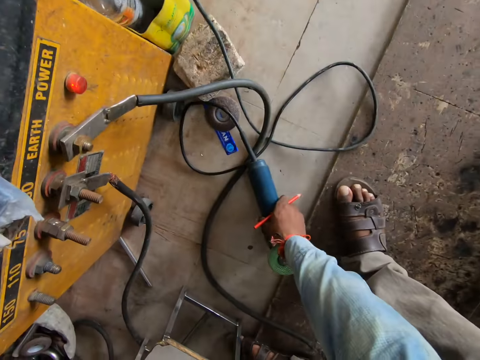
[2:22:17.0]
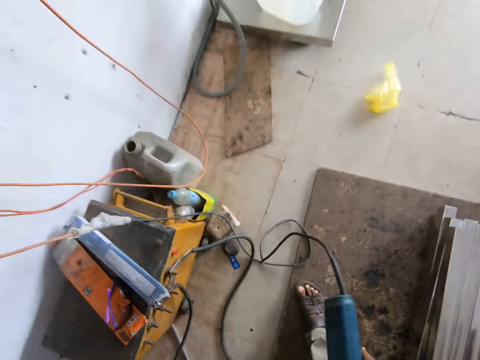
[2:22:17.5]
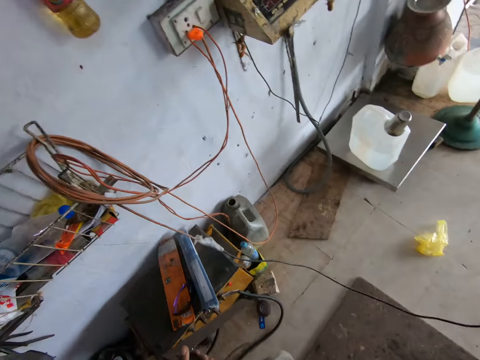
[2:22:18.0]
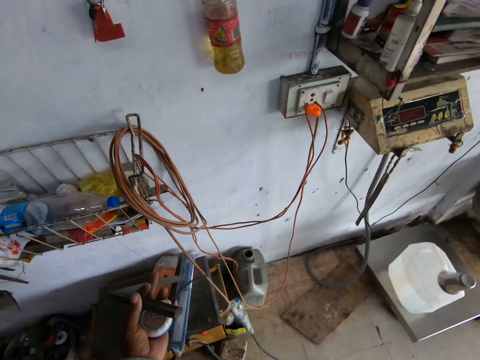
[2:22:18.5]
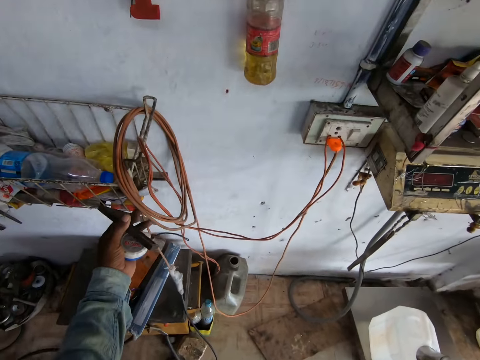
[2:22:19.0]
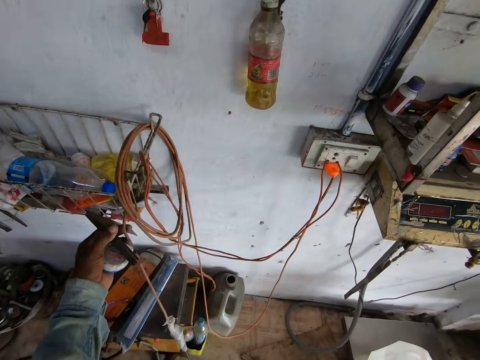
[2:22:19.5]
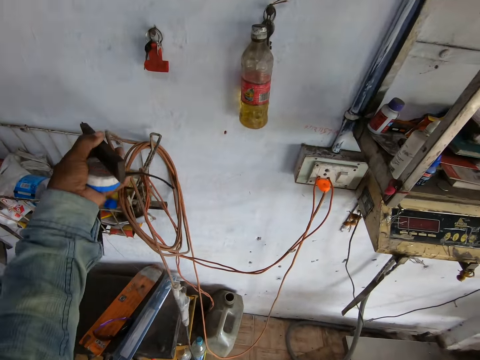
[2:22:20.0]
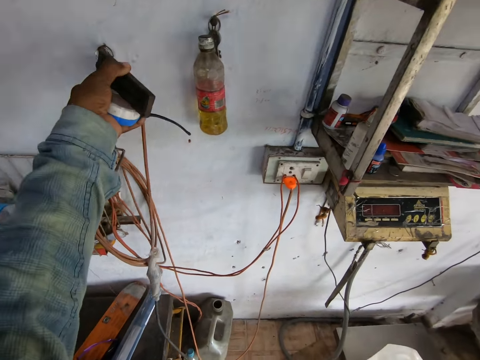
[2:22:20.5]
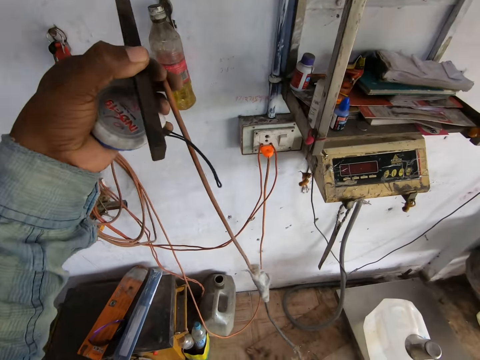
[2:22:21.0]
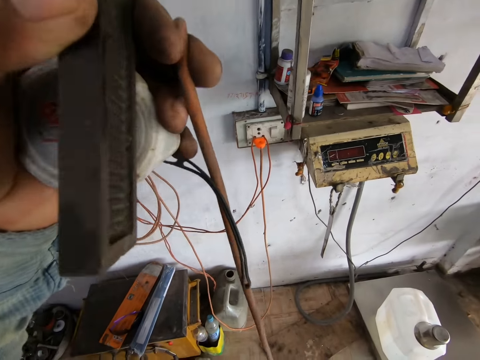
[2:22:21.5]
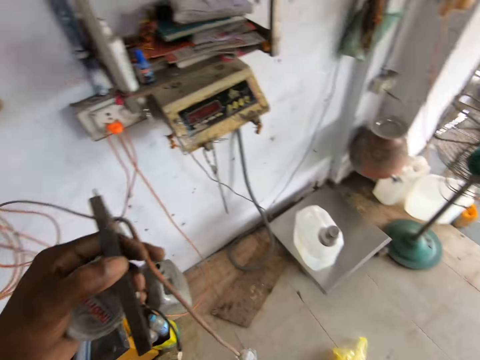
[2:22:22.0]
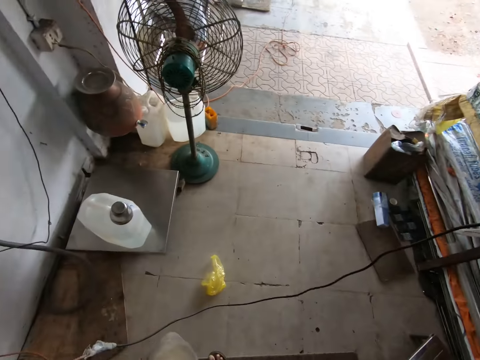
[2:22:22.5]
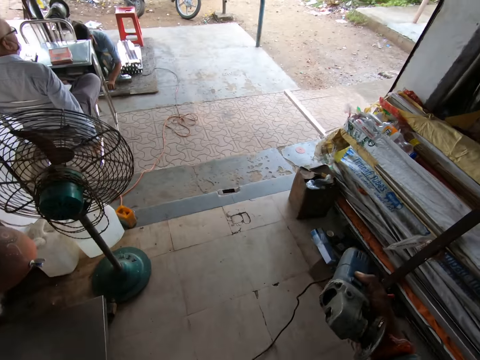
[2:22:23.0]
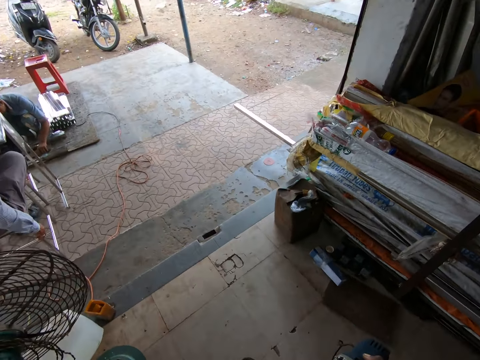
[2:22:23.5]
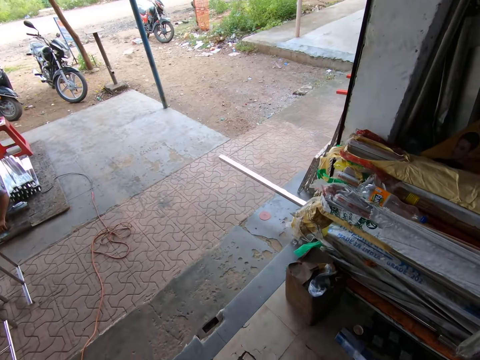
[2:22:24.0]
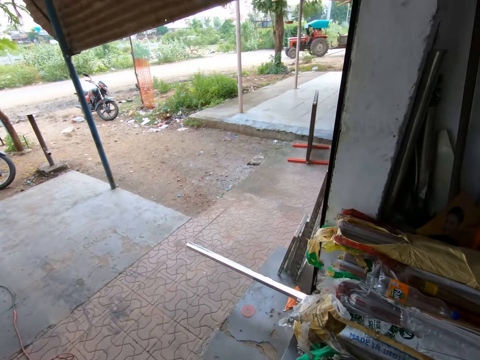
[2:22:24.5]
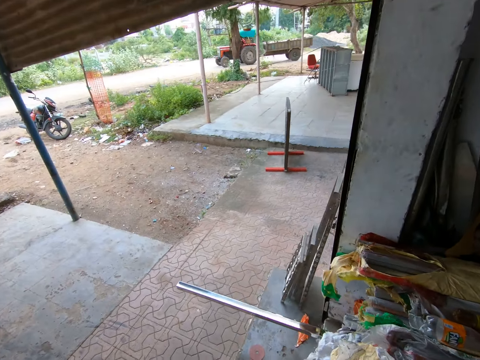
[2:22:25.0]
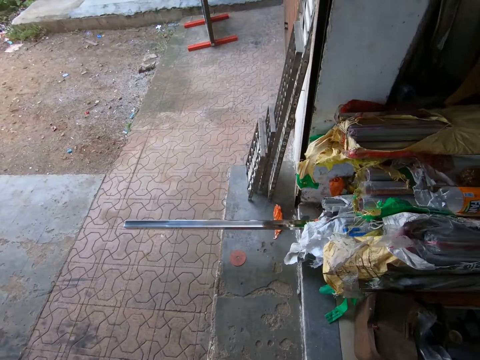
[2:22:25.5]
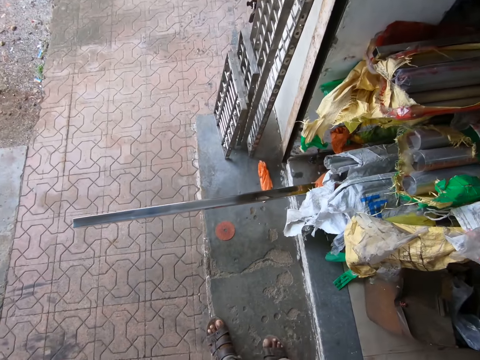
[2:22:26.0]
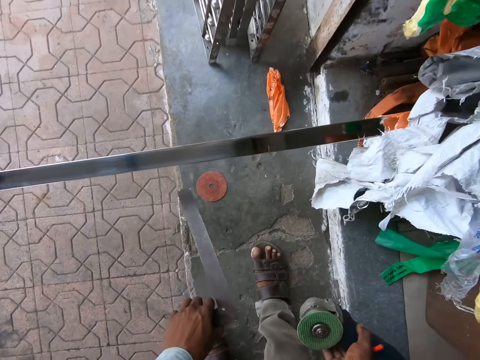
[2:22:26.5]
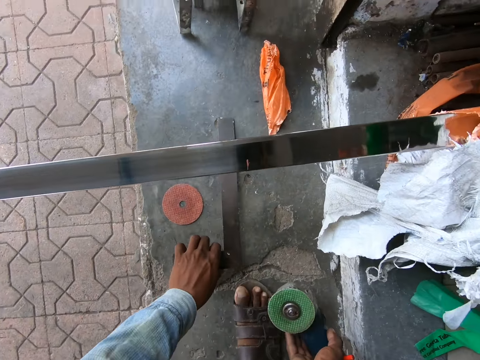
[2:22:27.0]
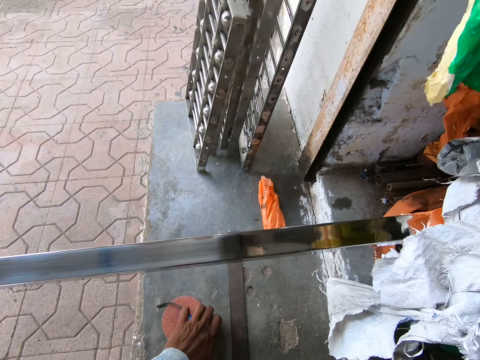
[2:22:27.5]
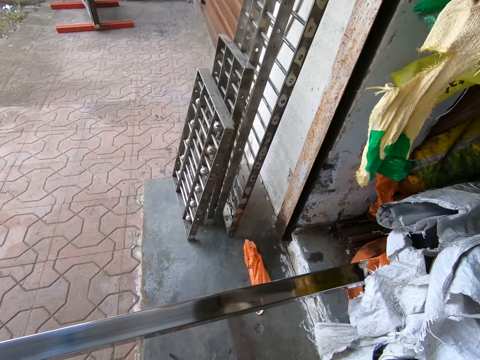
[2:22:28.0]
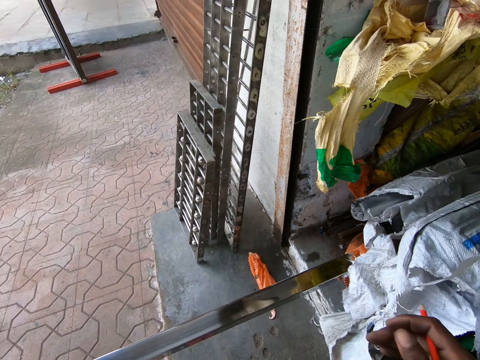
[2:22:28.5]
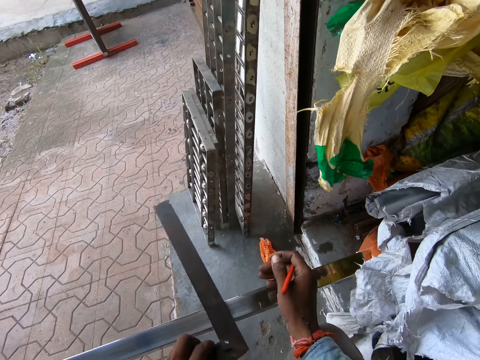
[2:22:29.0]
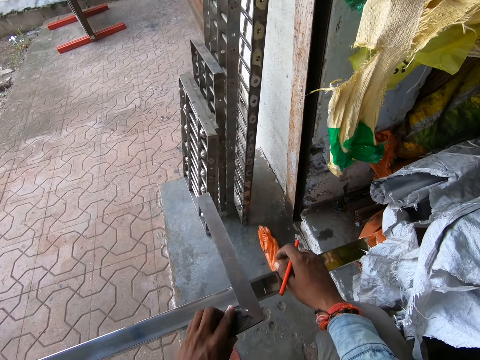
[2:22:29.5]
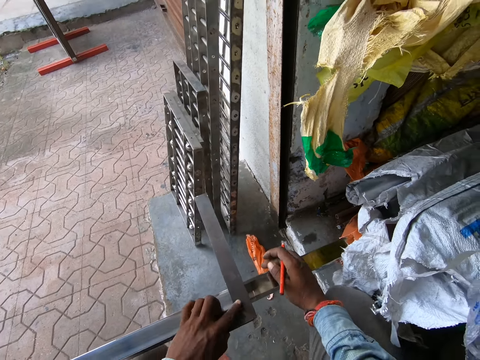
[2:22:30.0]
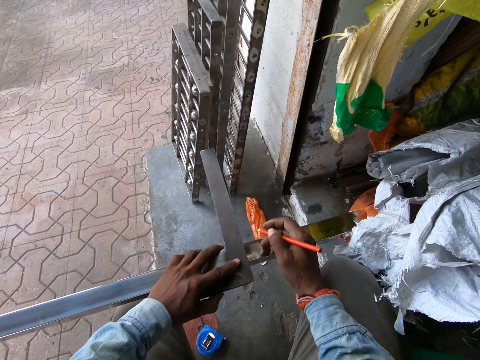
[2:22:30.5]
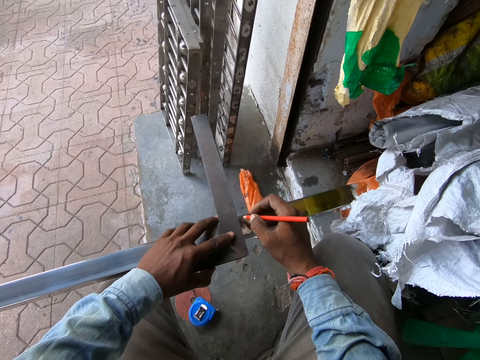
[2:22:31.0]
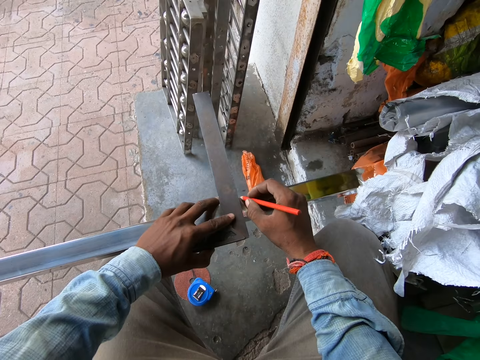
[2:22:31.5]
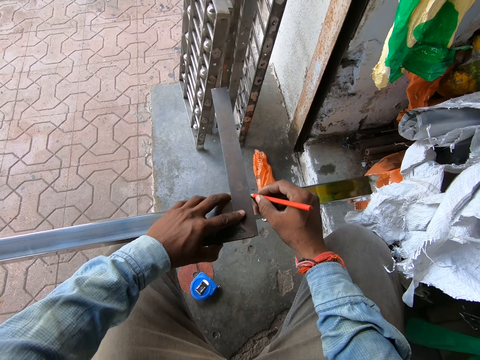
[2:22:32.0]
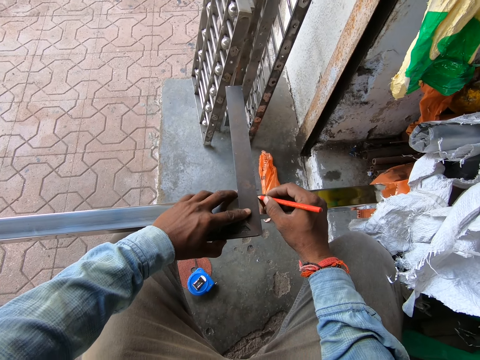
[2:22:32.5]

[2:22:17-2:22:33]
The camera wearer picks up an angle grinder from the ground with his right hand. He pulls the cord of the angle grinder from the wall with his left hand. He holds the wire. He removes the wire. He carries the grinder. He walks around the garage. He places the angle grinder in his right hand onto the ground. He places the tape measure onto the ground with his left hand. He places the metal on the floor. He places the try square in his left hand onto the rod in the sack on the ground. He holds the pen. He marks a point on the rod with the pen in his right hand. He measures the metal.

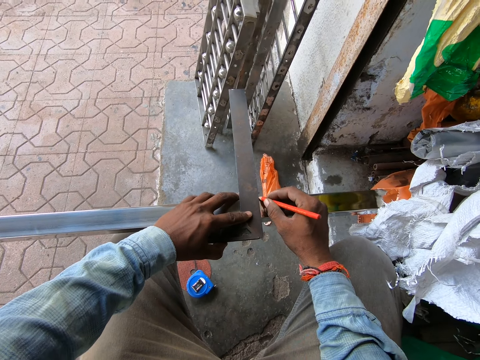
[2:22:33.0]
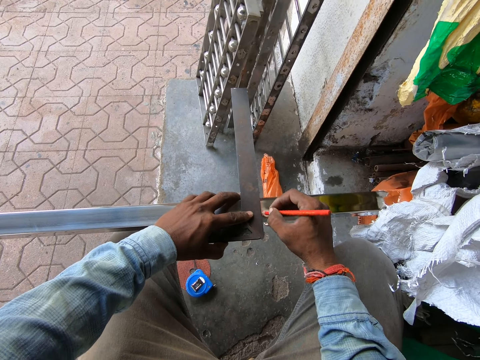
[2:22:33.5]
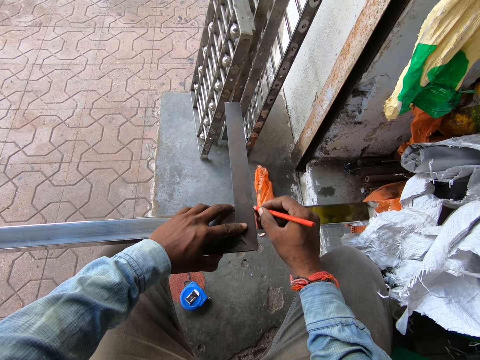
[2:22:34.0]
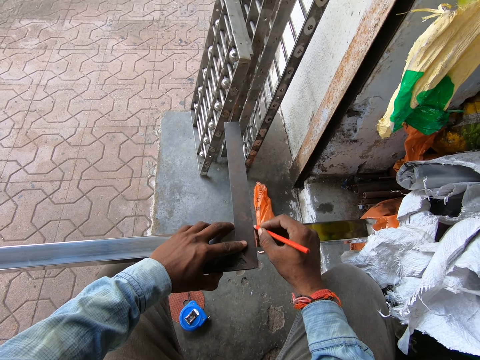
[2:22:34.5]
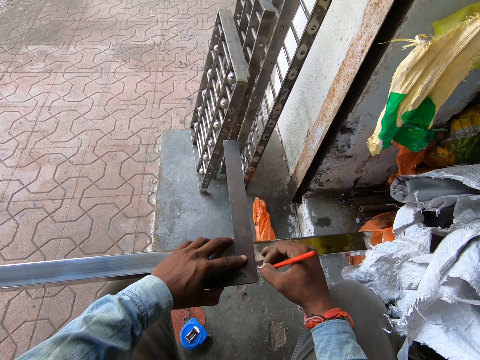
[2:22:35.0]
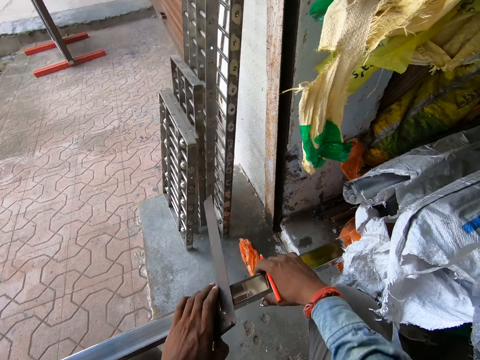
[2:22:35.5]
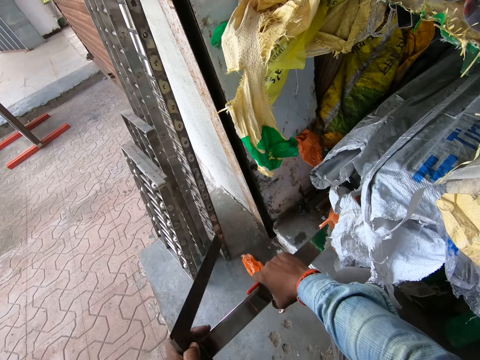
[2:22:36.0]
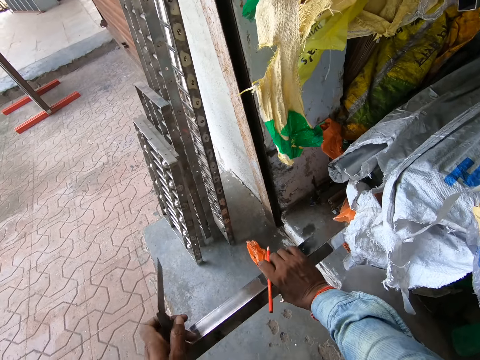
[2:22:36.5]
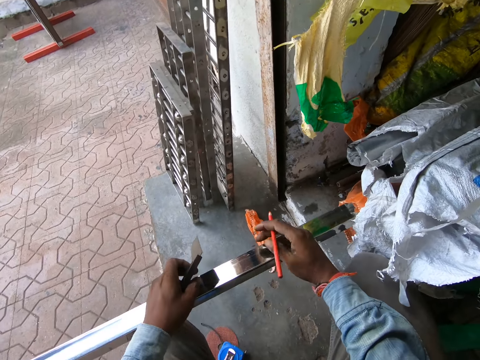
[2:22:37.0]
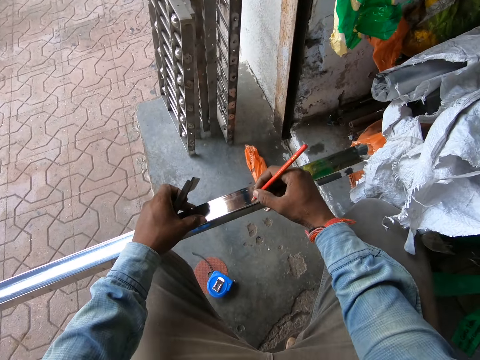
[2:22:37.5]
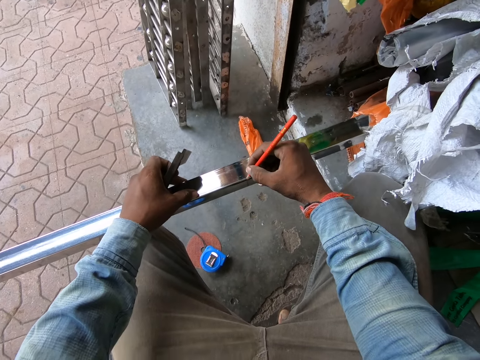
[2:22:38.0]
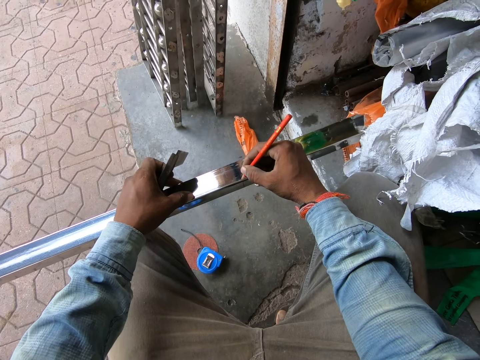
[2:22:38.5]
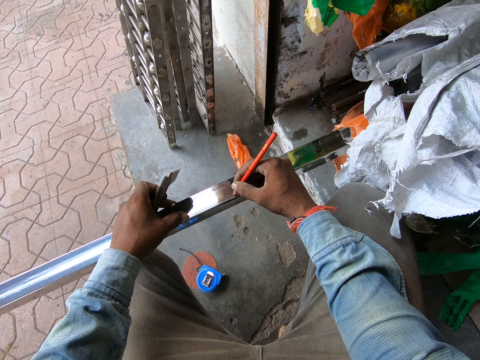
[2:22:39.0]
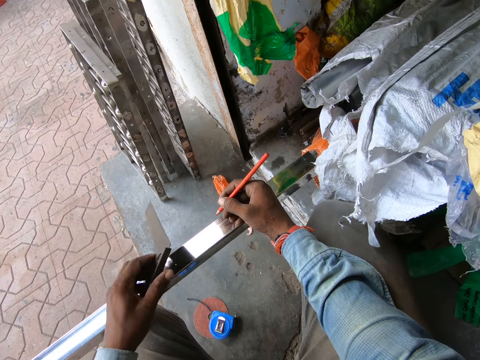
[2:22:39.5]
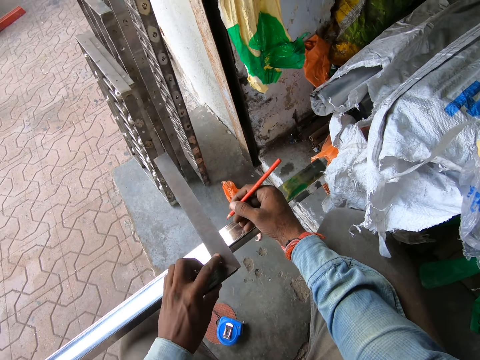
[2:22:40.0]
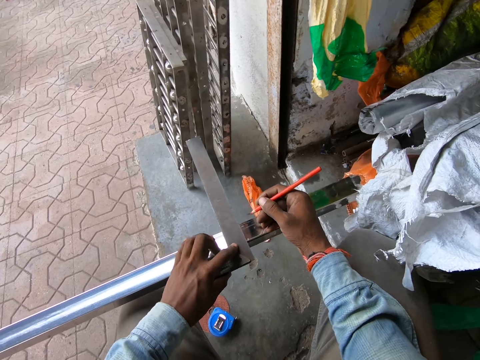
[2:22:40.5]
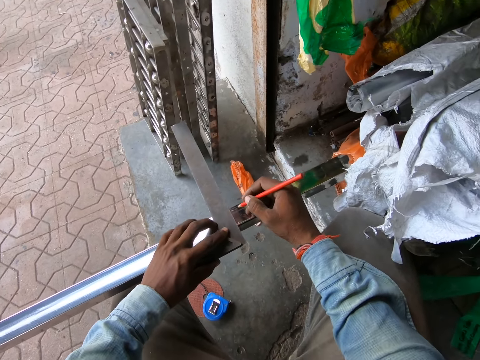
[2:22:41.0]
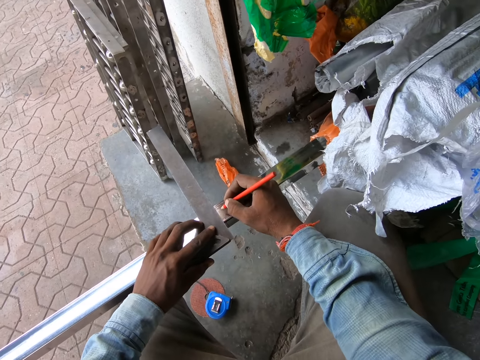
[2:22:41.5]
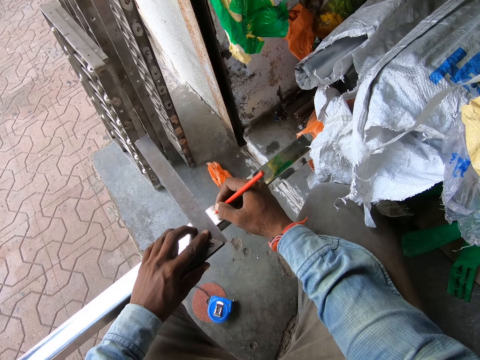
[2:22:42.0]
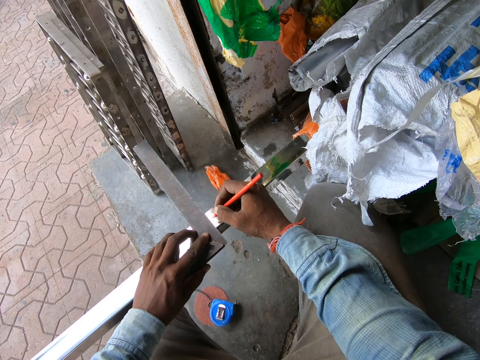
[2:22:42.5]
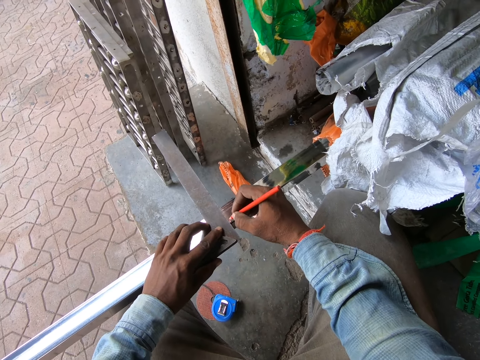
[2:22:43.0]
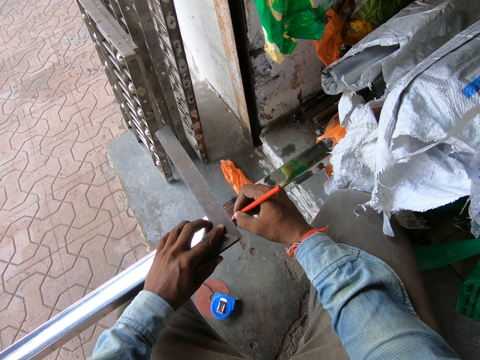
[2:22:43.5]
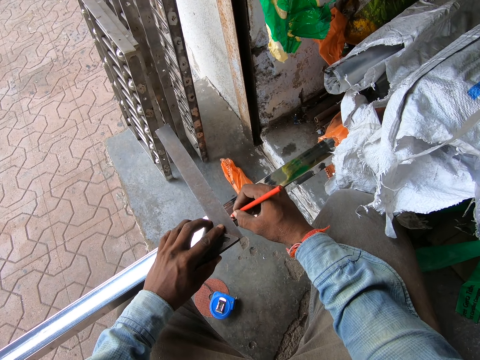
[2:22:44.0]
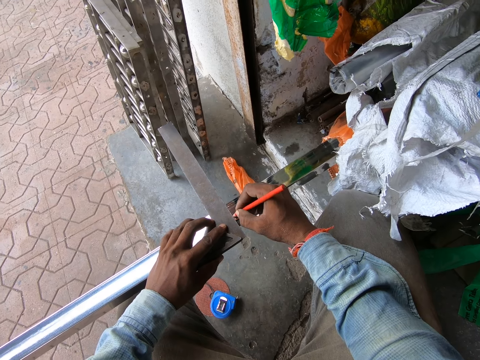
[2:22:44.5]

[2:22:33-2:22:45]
The camera wearer turns the rod in the sack with his right hand. He marks a point on the rod with the pen in his right hand. He places the try square in his left hand onto the rod in the sack on the ground. He marks a point on the rod with the pen in his right hand.
